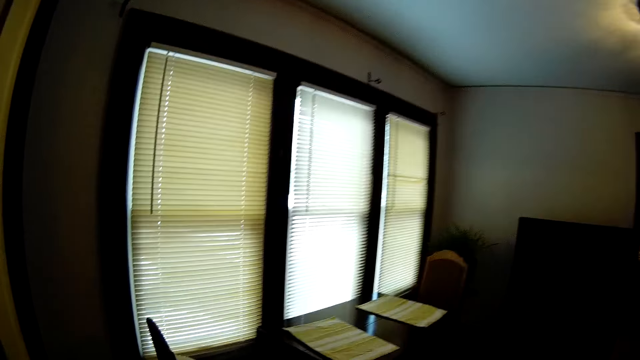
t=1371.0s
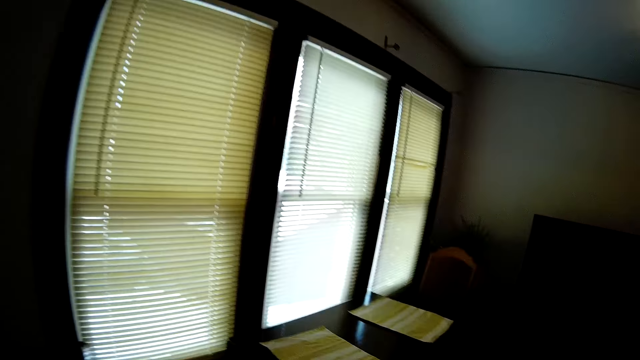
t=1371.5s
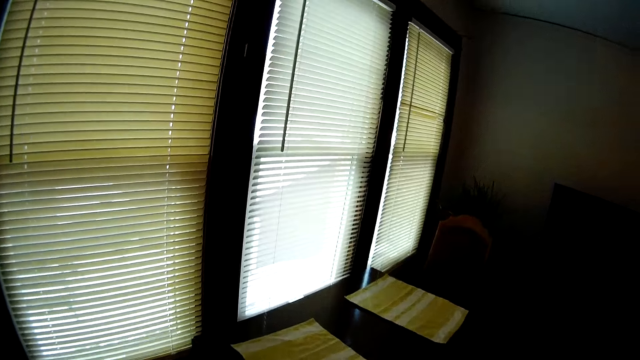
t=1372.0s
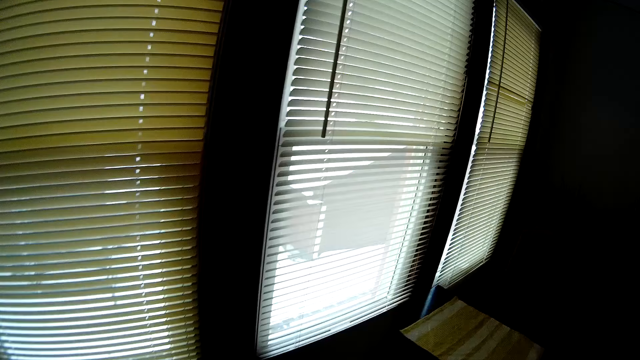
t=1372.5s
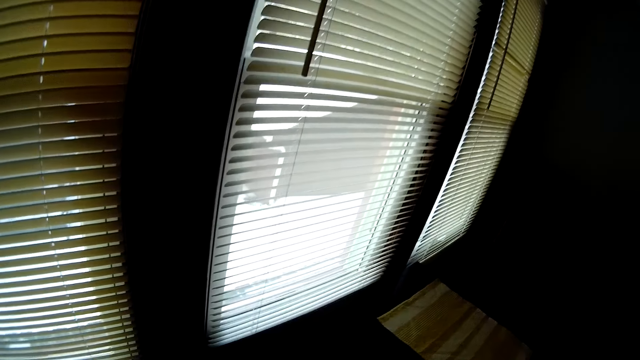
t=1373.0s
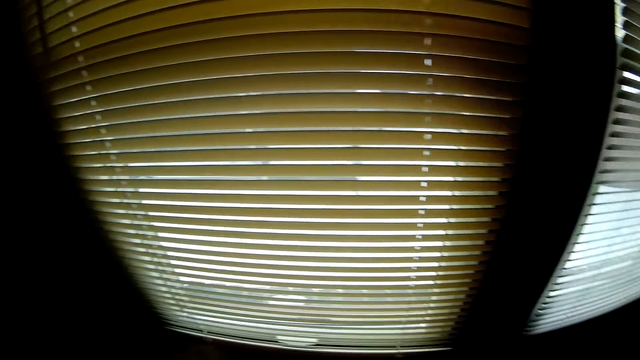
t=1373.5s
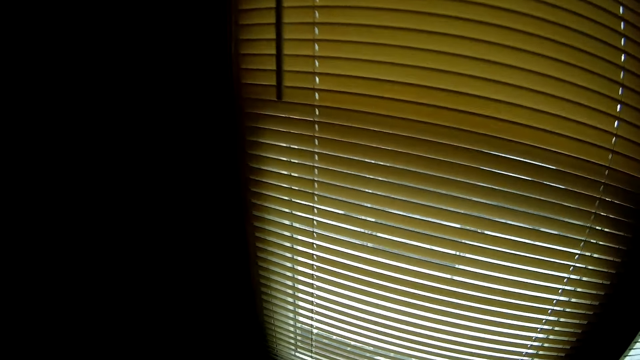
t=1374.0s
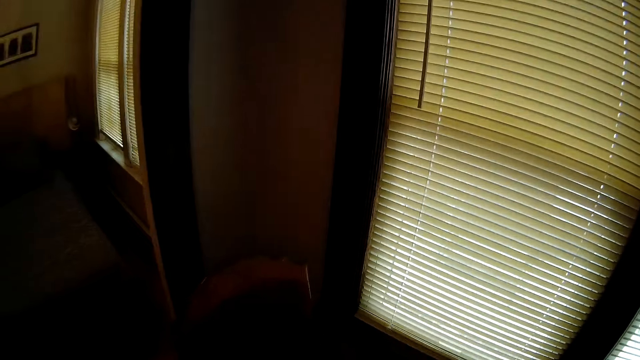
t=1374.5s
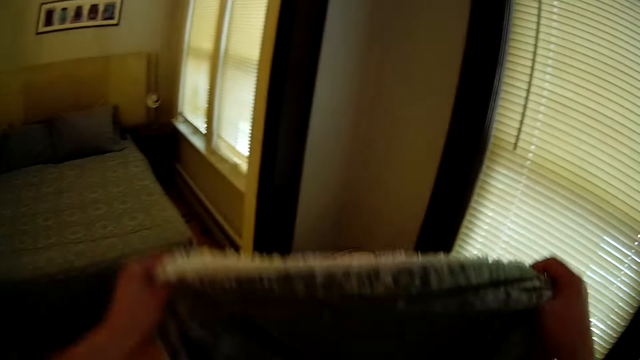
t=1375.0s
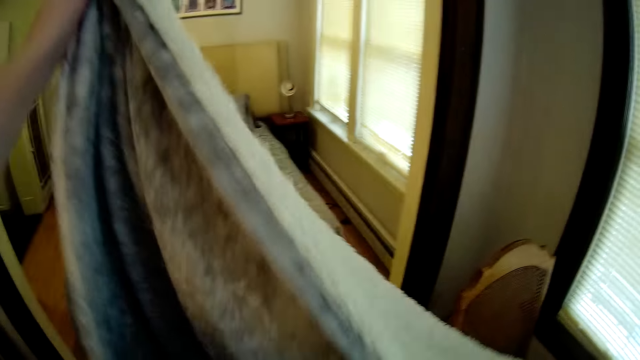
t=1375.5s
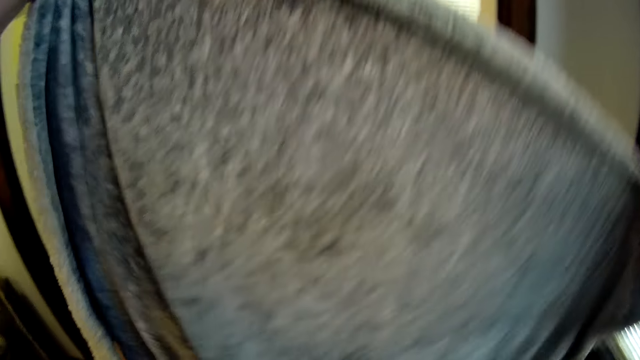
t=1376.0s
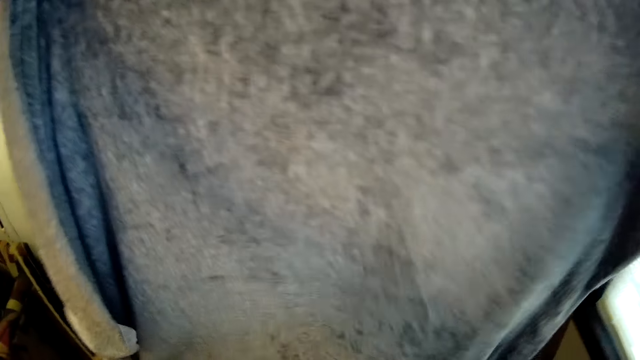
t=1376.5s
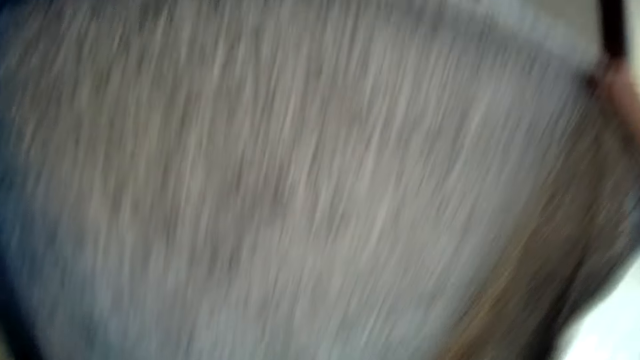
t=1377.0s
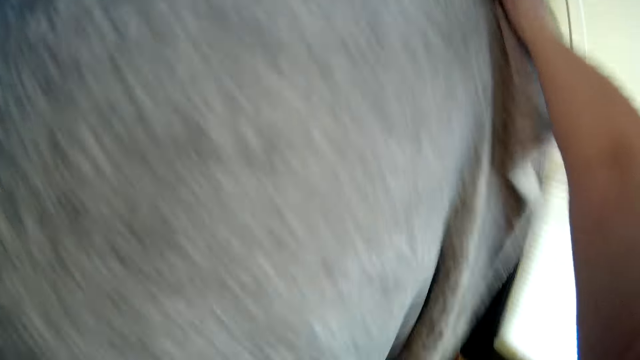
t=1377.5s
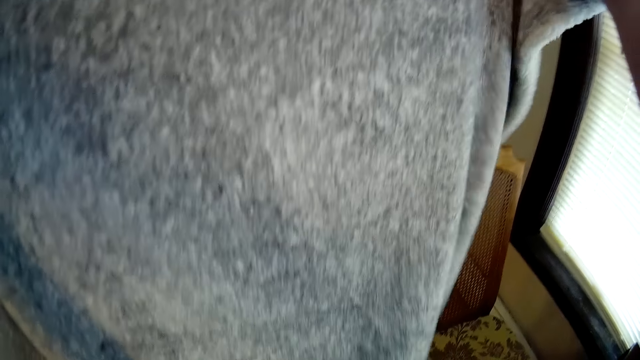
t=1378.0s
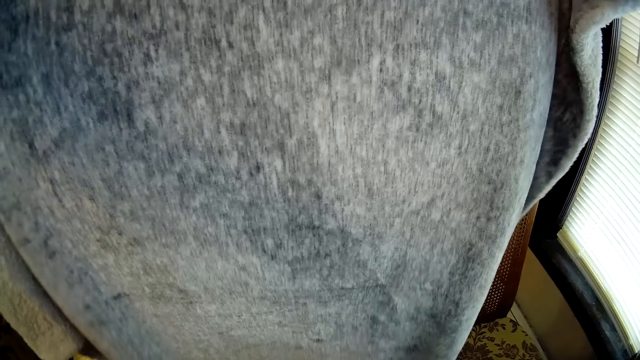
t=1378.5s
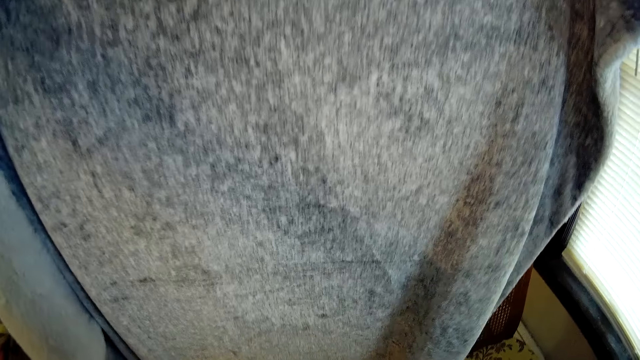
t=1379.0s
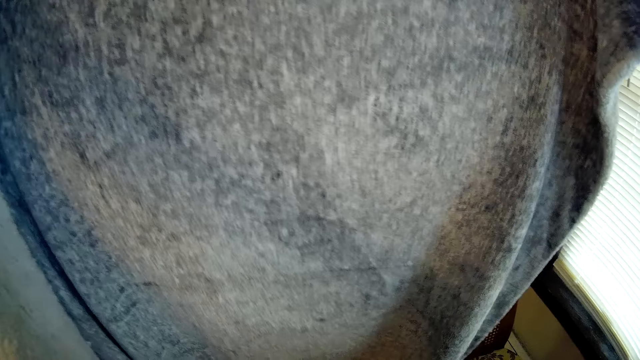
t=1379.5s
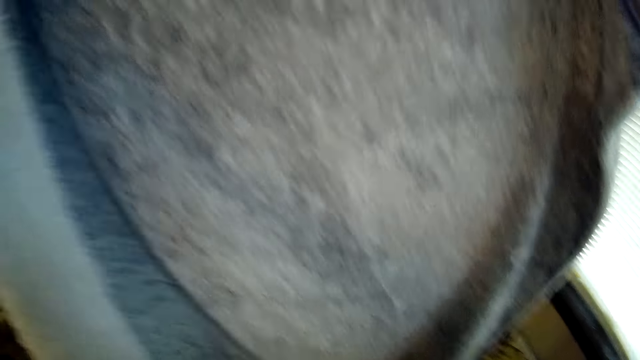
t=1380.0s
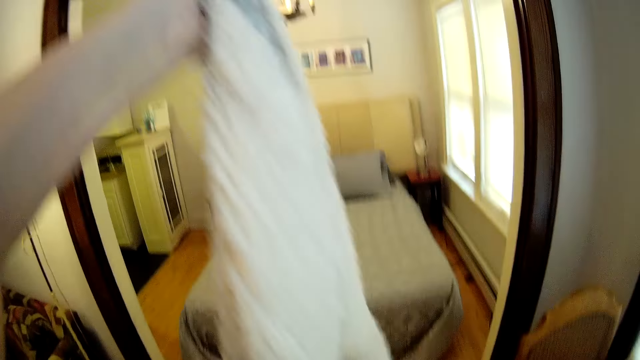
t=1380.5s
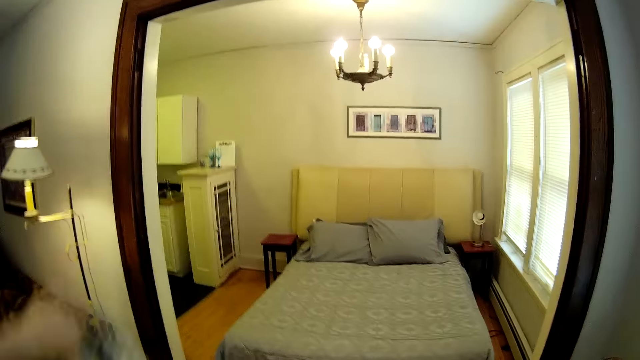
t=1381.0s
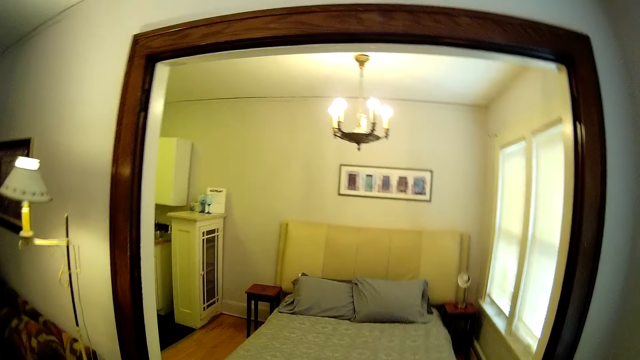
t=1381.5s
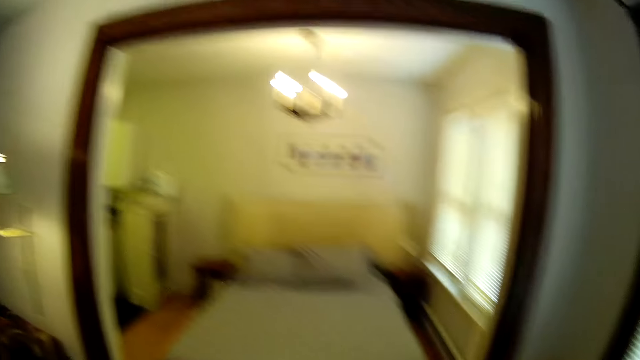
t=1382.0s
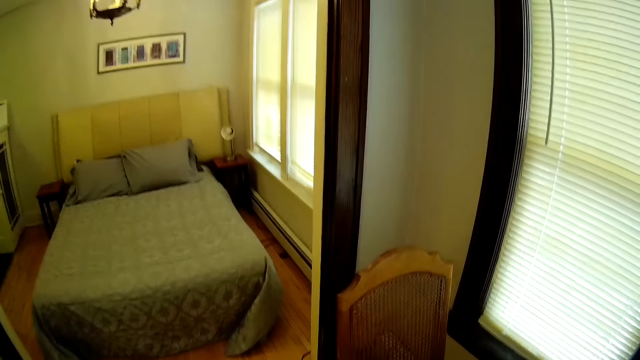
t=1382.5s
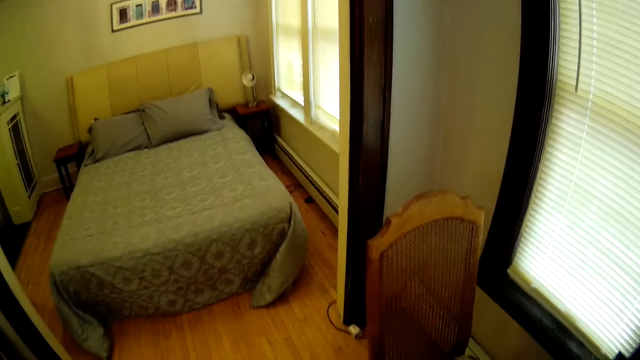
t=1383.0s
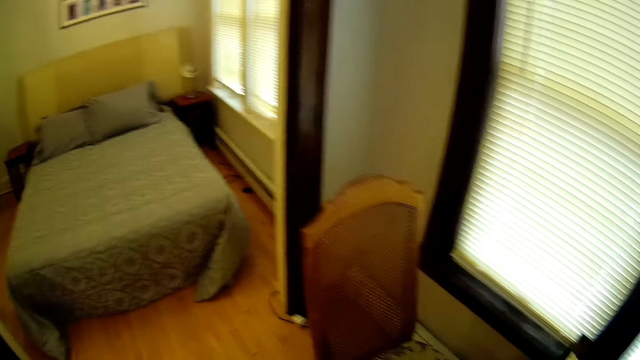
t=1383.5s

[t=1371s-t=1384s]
The camera wearer touches her head. She walks out of the bedroom. She walks in the room. She holds a duvet cover. She takes a towel. She opens up the towel.

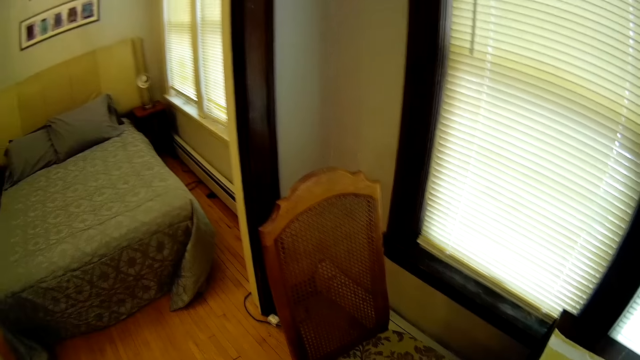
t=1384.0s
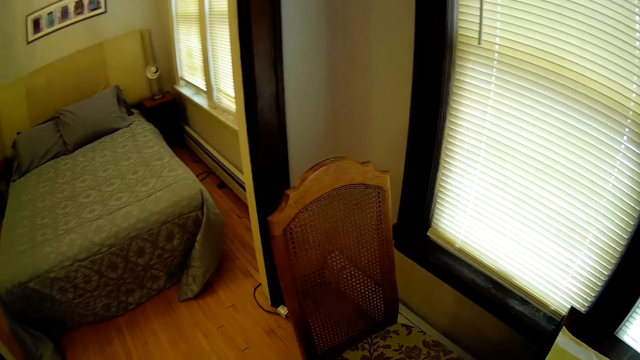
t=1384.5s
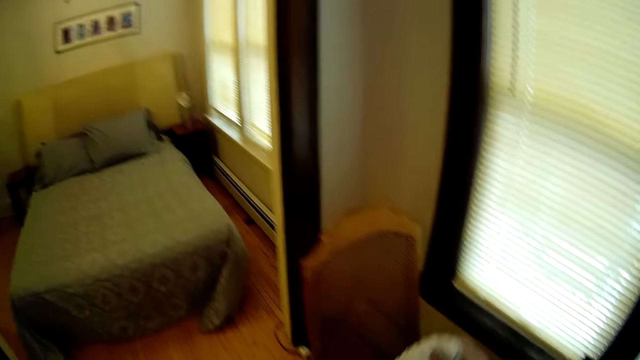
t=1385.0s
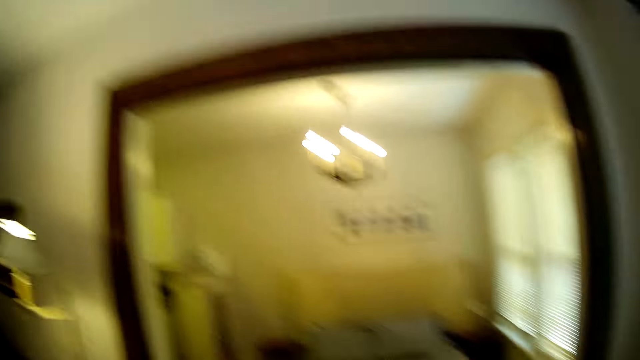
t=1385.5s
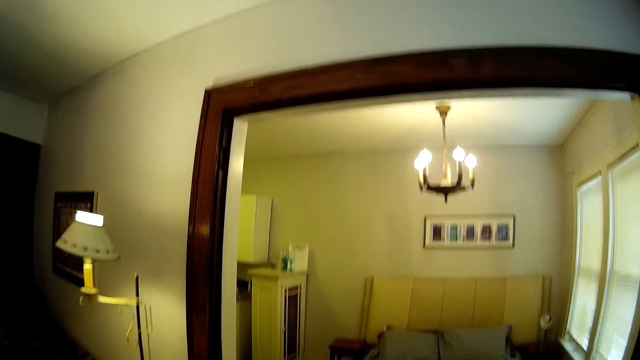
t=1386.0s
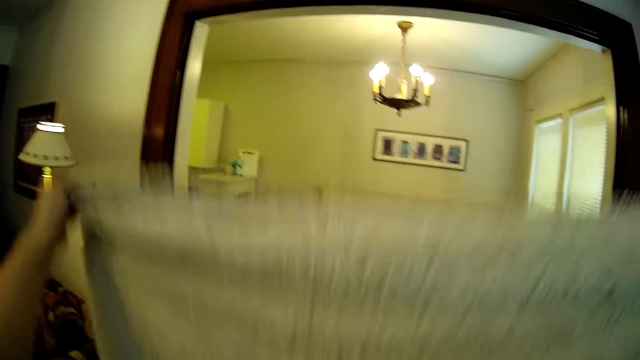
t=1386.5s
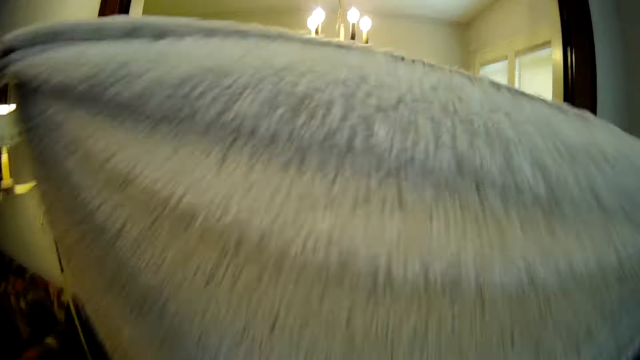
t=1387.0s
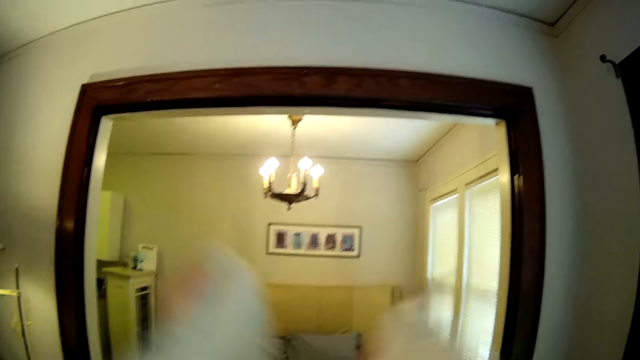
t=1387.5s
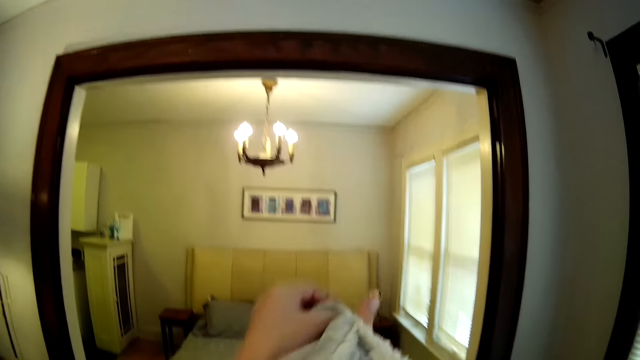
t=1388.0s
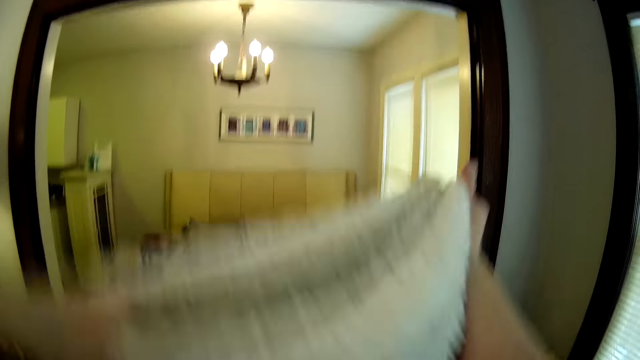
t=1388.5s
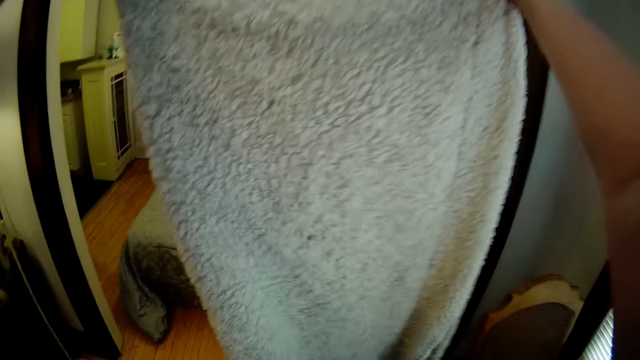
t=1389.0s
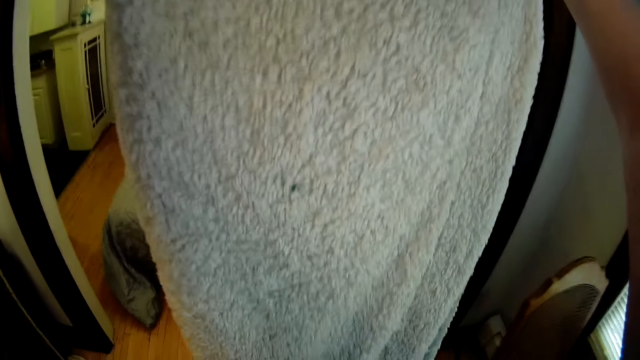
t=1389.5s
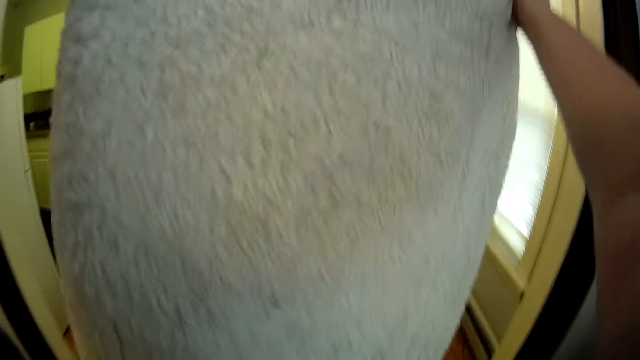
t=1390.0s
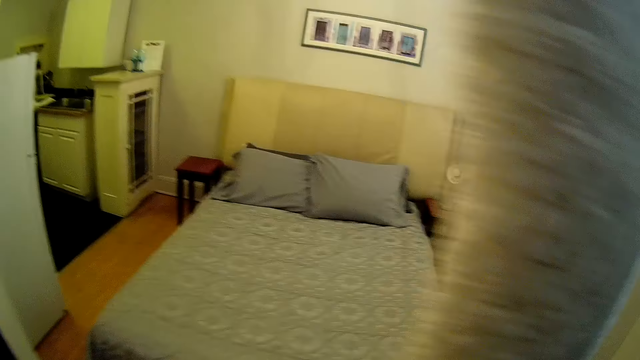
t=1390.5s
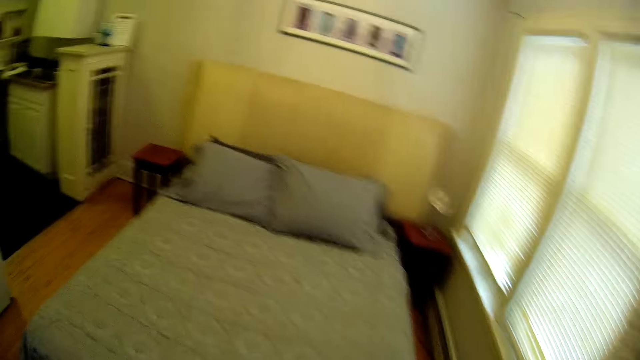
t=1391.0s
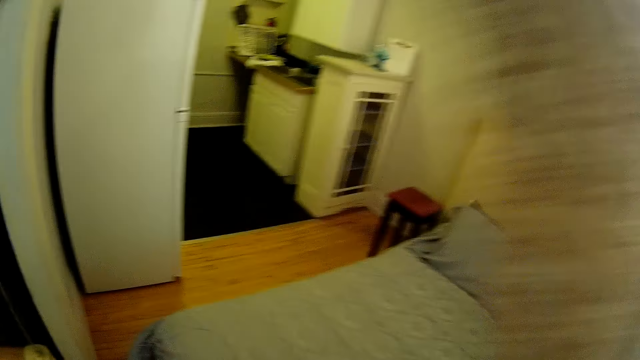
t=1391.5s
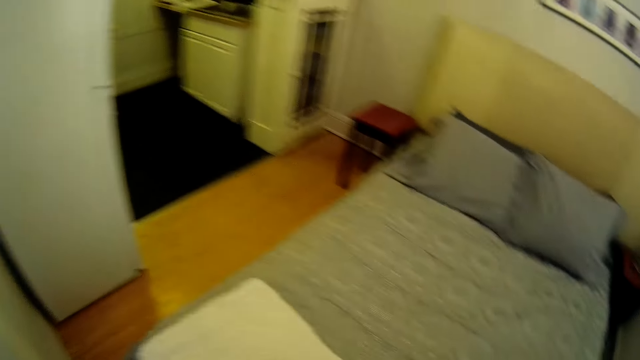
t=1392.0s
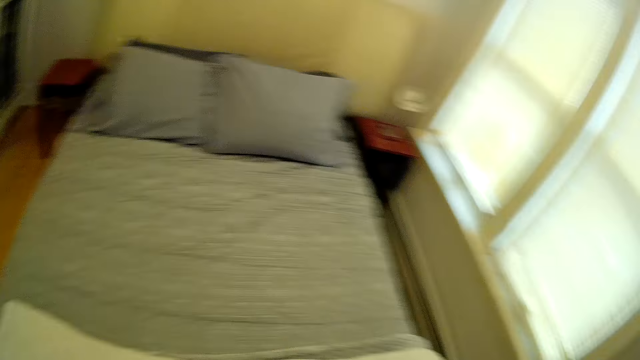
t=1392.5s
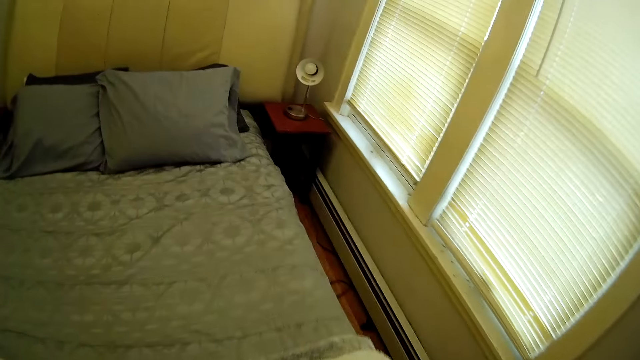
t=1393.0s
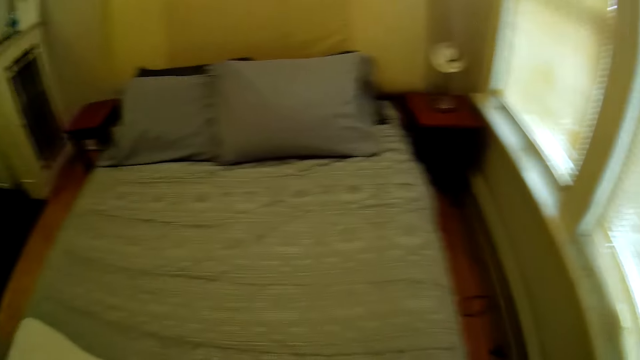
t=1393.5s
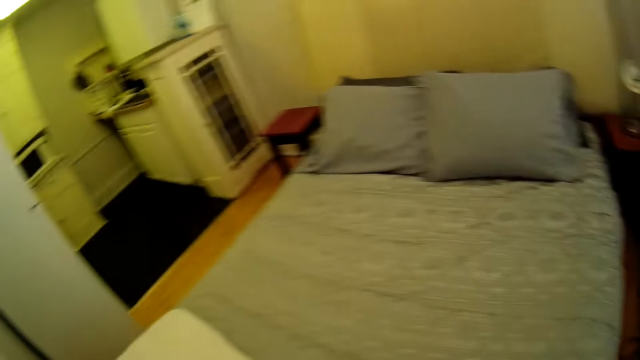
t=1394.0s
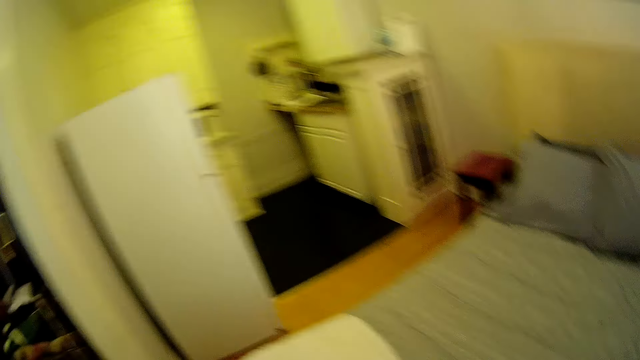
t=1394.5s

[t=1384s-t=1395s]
The camera wearer folds the duvet cover. They fold the towel. They put the duvet cover on the bed. They drop the towel on the bed.
